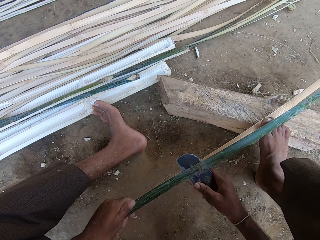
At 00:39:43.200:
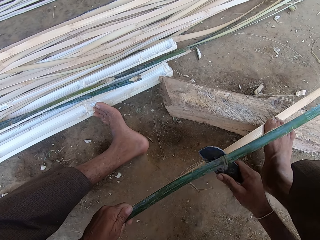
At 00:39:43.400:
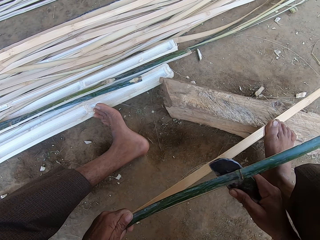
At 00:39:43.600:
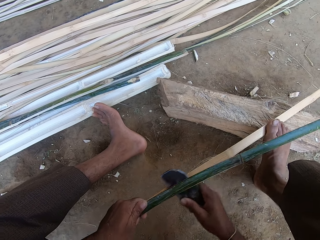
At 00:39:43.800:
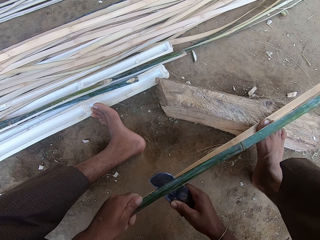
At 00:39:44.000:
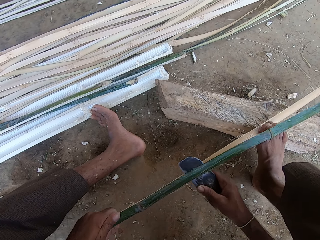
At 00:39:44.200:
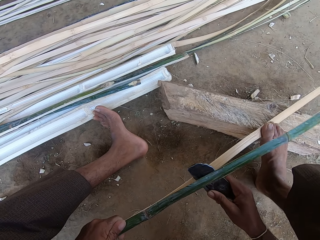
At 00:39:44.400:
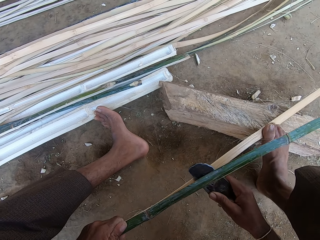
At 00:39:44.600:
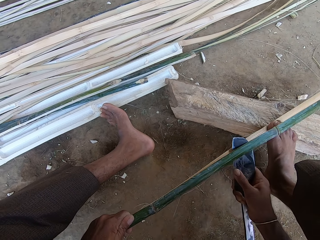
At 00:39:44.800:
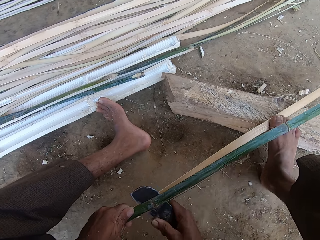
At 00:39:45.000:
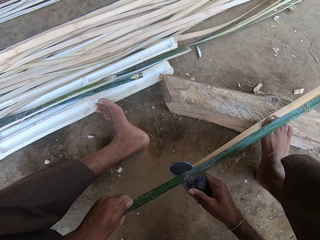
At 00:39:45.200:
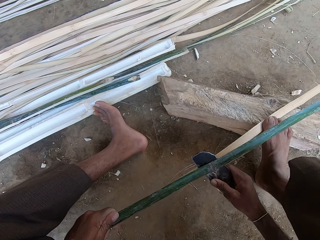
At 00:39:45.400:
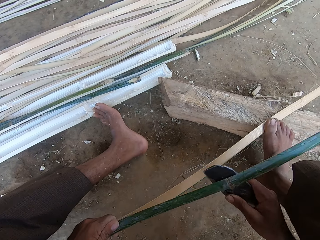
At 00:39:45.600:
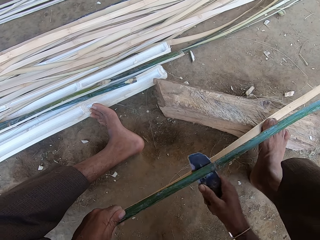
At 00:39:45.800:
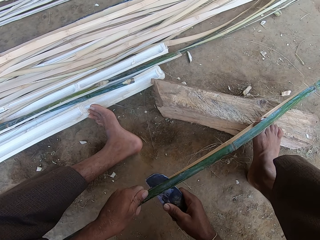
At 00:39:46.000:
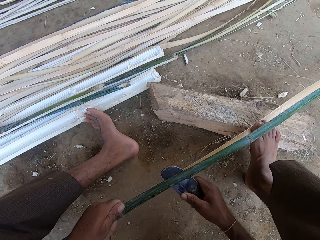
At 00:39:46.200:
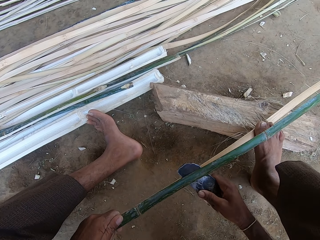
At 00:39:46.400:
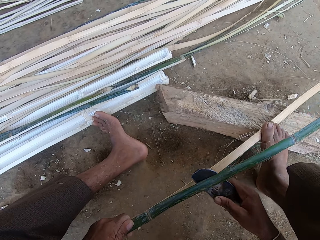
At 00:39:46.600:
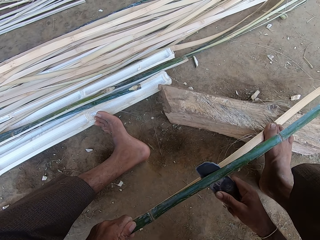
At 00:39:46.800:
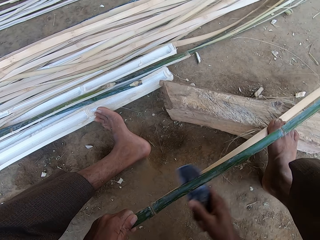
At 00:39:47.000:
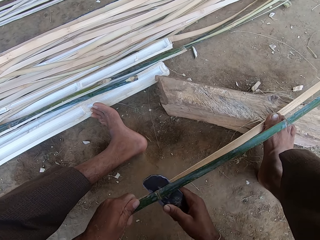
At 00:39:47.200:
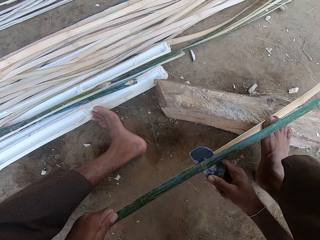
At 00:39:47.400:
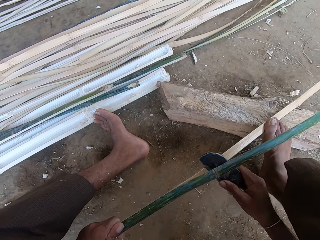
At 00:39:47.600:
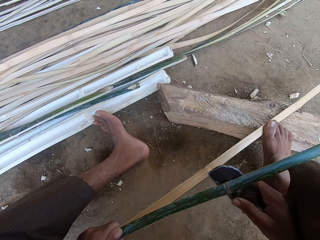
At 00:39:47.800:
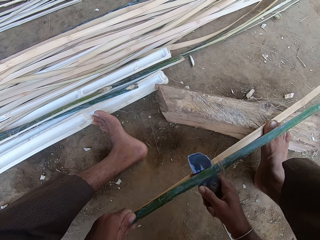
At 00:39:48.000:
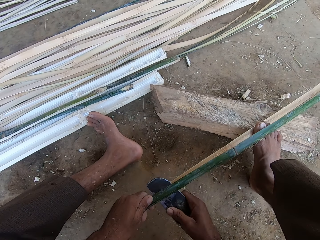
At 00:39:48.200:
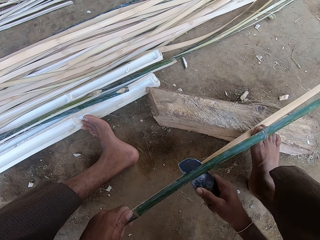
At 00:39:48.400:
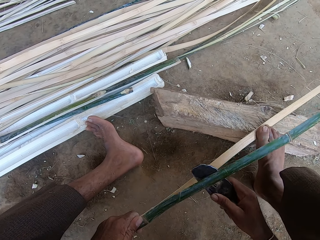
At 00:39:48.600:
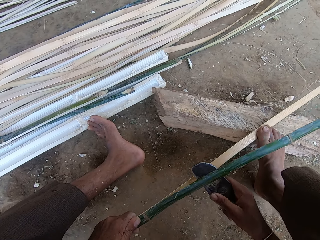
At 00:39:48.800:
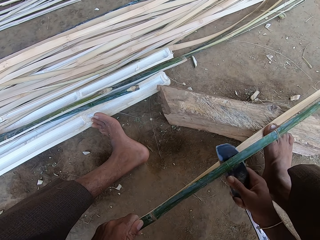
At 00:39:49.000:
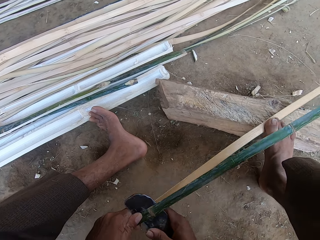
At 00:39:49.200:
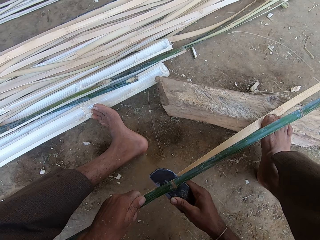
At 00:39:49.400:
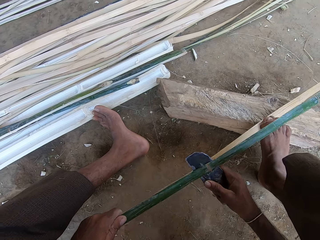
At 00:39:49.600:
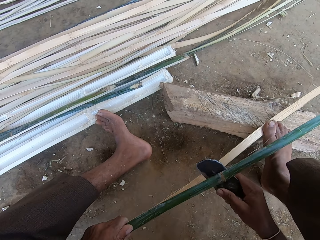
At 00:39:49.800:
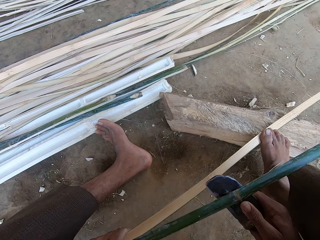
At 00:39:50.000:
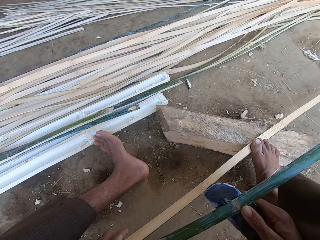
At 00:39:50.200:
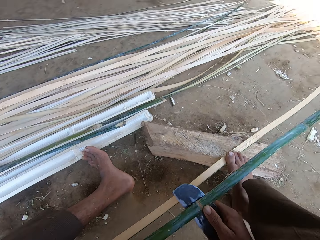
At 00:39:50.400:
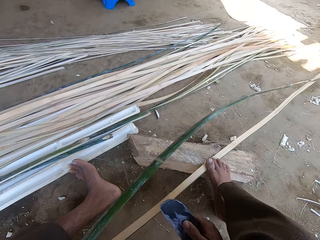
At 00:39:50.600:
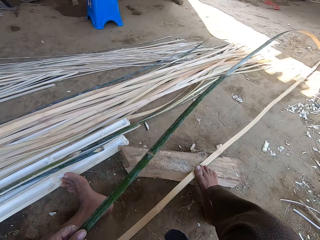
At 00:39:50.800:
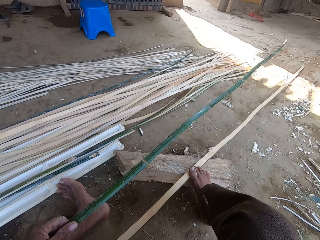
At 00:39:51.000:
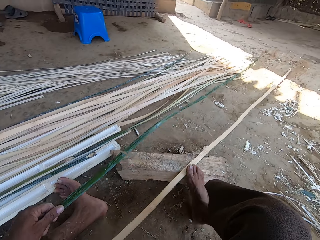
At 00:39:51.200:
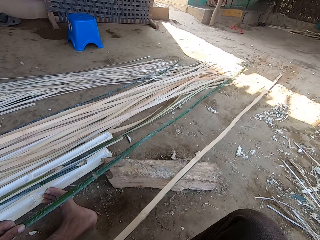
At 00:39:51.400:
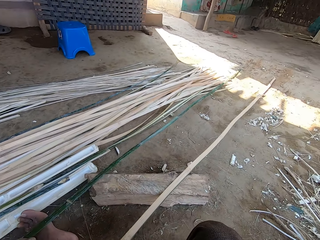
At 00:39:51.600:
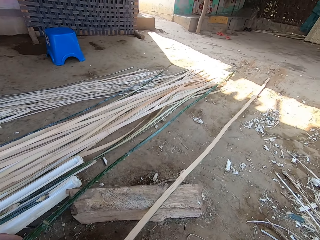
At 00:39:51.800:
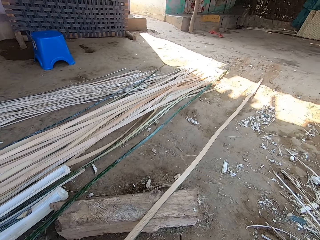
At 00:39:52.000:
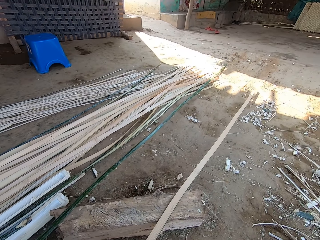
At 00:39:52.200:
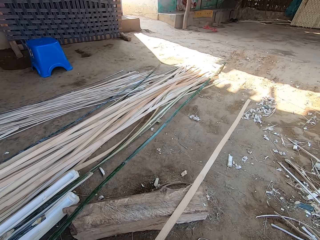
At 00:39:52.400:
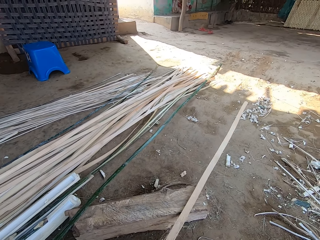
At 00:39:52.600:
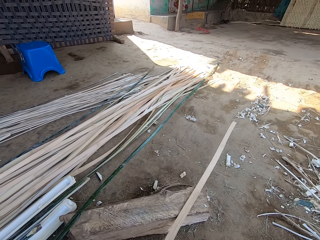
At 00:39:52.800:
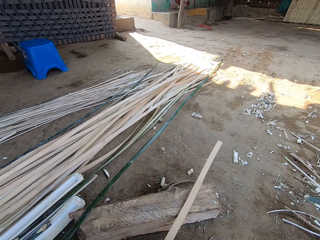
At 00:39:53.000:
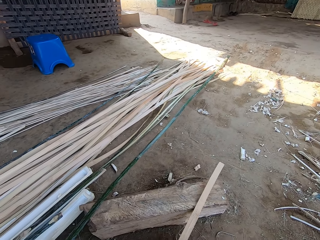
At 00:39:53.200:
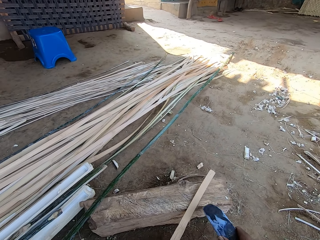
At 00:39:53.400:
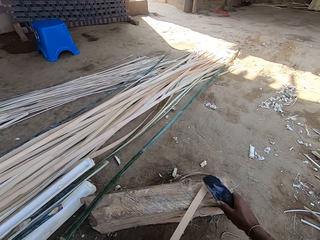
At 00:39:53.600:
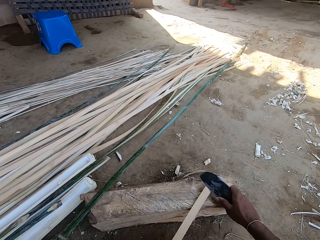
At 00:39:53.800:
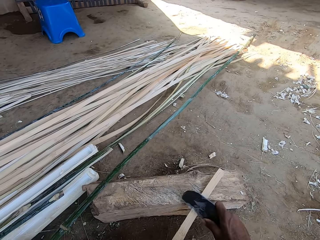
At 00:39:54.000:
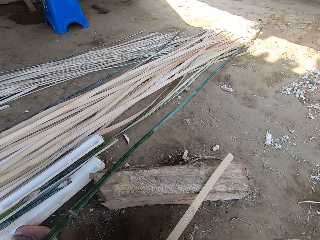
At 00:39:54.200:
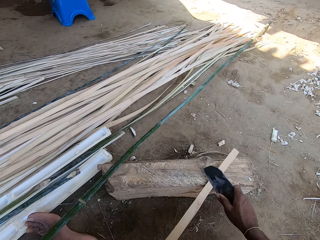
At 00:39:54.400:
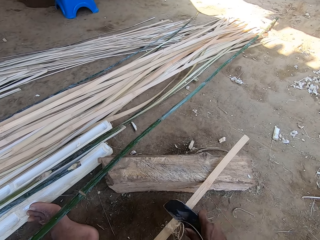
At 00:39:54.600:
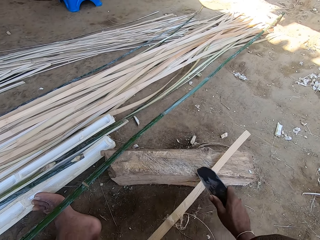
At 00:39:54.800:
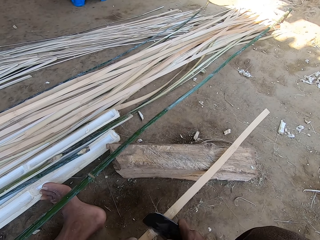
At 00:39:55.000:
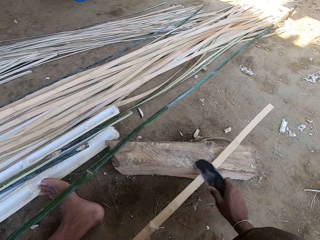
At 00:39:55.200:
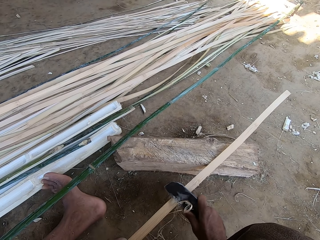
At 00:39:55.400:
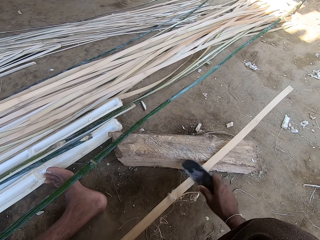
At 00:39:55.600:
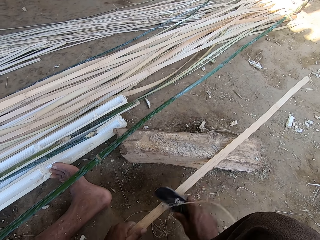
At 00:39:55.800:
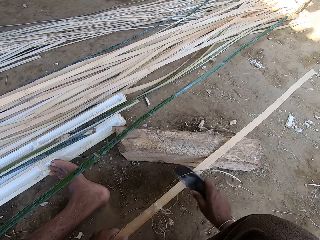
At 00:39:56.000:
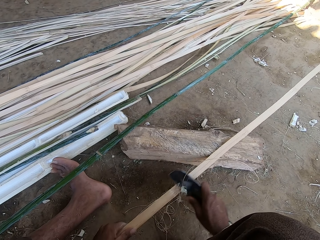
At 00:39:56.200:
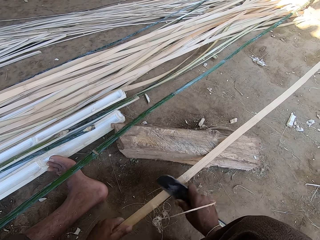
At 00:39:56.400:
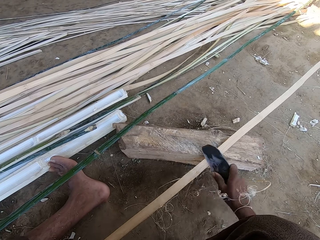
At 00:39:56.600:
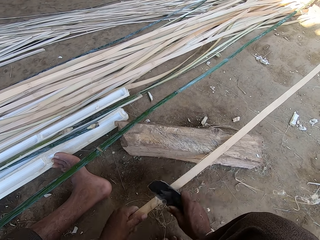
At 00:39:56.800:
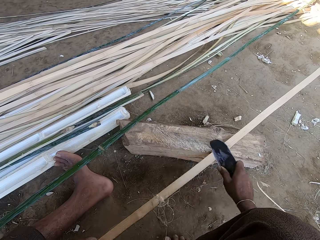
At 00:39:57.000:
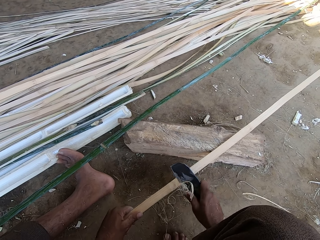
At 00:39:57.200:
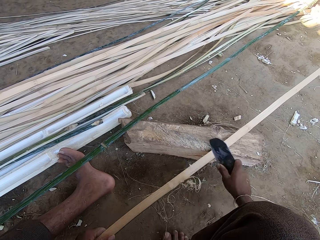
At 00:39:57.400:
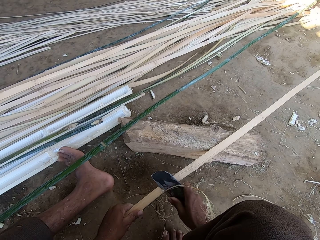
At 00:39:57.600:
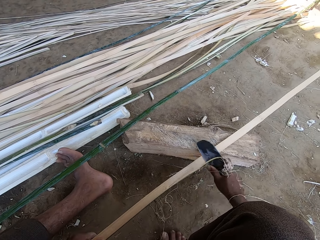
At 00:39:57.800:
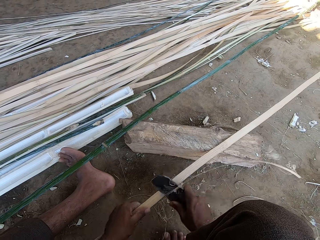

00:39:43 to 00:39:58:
The camera wearer puts a stick down and pulls a stick close to him. They move a palm branch away and peel the palm branch. They scratch a stick with a knife.

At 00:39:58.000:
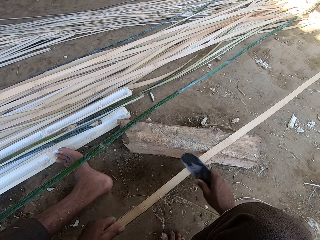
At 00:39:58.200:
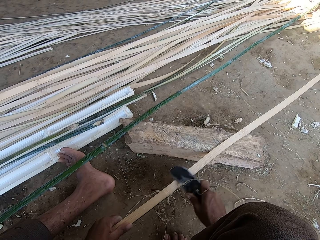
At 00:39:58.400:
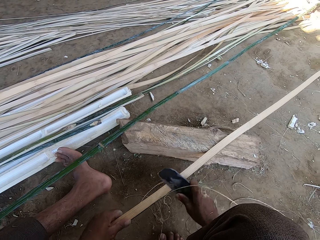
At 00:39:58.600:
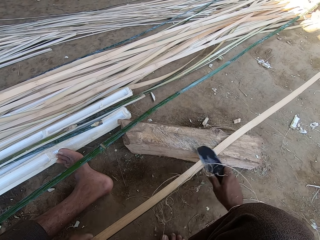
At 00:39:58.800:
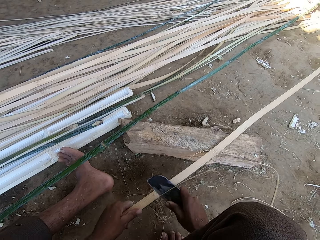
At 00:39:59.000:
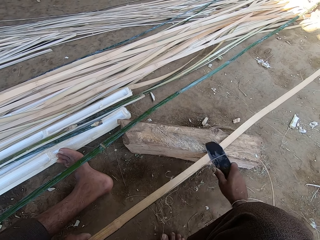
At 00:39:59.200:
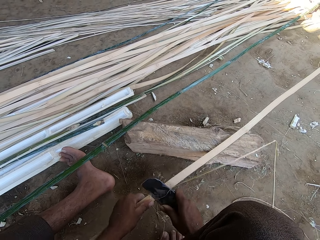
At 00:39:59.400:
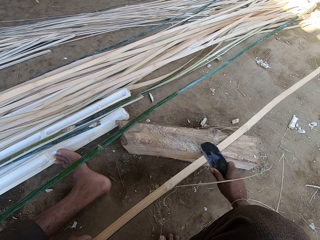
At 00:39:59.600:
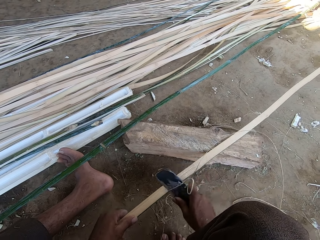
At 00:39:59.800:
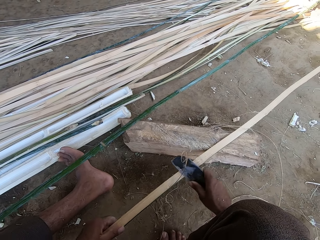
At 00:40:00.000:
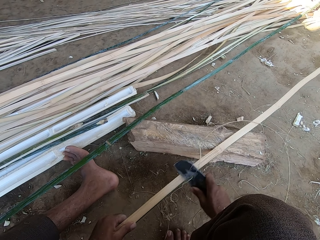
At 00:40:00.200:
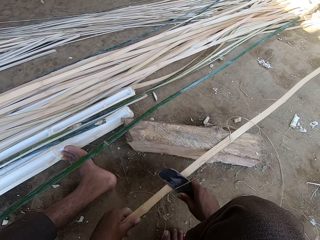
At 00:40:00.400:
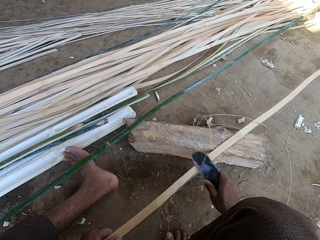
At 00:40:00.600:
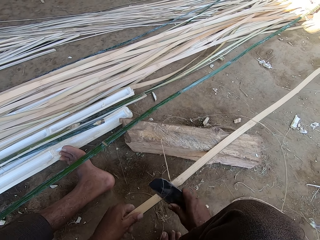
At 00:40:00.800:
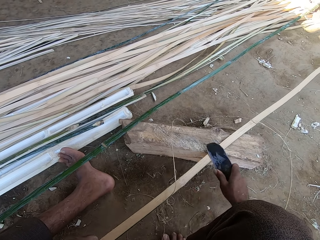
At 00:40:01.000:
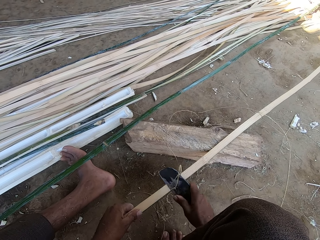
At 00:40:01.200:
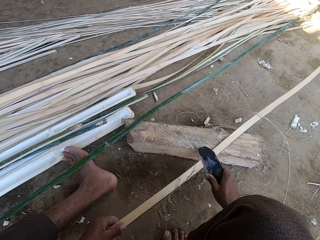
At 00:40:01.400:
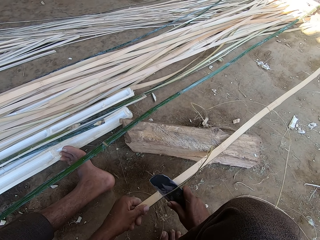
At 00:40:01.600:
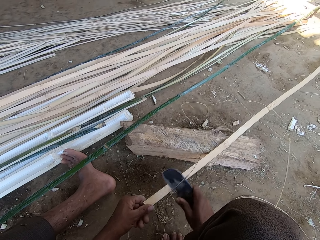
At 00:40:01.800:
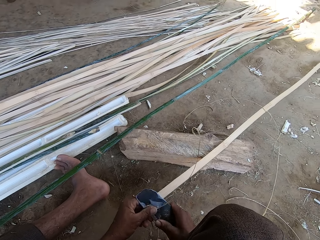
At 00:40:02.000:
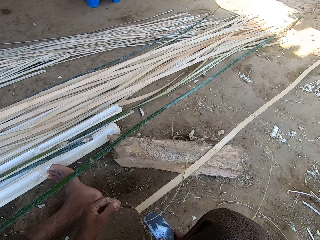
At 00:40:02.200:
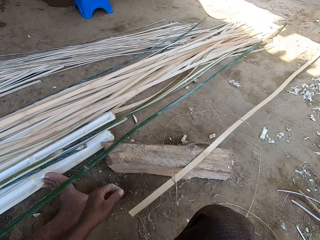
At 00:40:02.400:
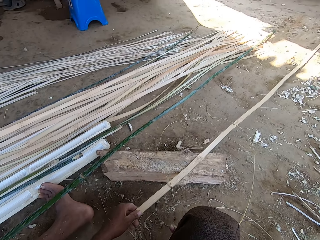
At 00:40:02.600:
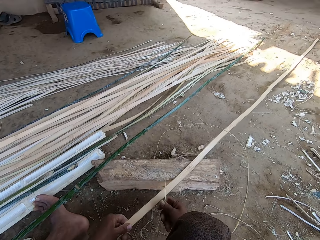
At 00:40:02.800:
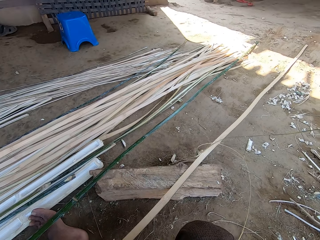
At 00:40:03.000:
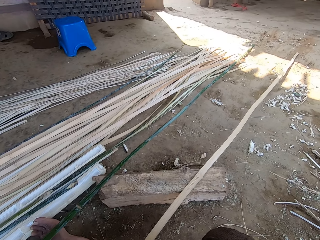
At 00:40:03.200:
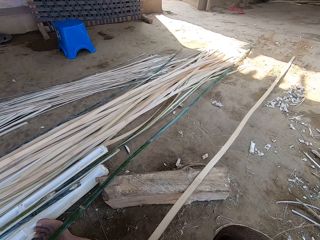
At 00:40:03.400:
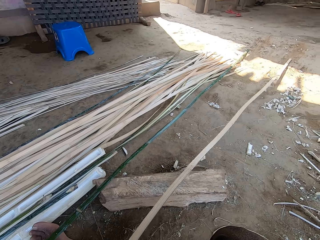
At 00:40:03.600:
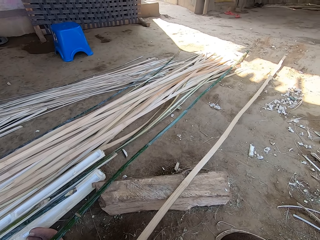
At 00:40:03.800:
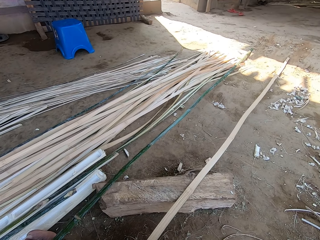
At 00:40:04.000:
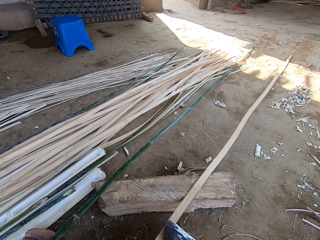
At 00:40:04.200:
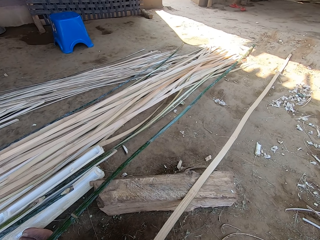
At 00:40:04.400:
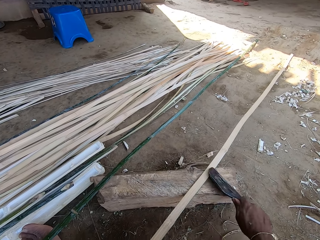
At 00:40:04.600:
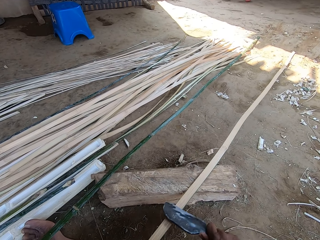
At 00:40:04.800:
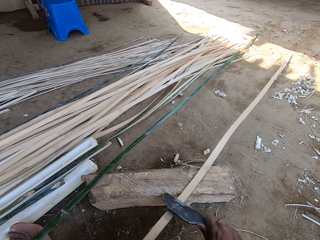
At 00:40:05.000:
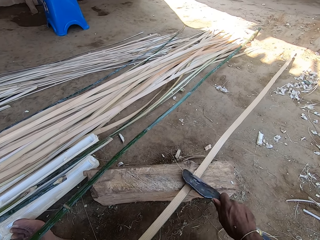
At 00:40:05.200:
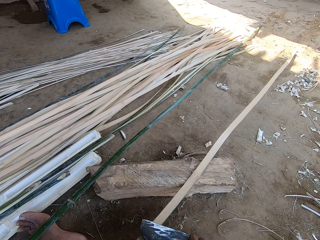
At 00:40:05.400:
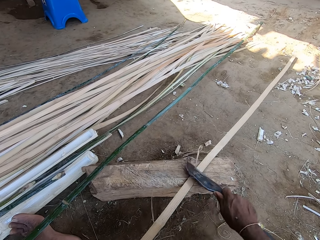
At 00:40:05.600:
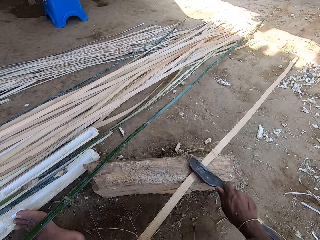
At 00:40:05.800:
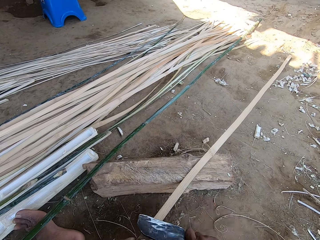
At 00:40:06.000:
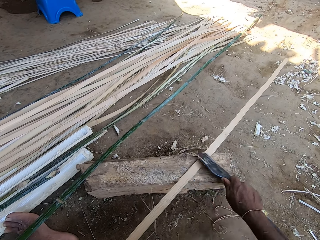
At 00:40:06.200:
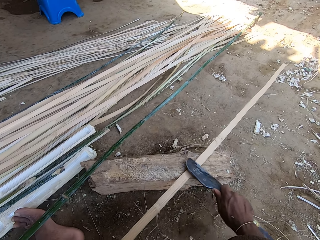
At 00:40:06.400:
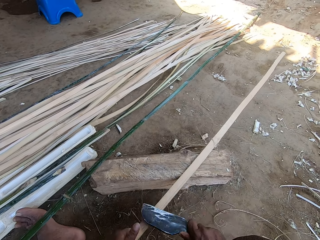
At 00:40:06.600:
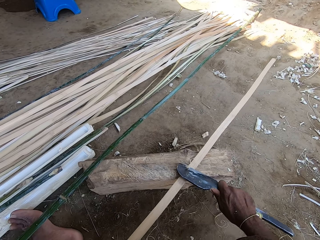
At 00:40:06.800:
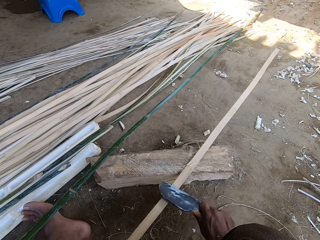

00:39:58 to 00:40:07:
The camera wearer throws the palm fibers away.
